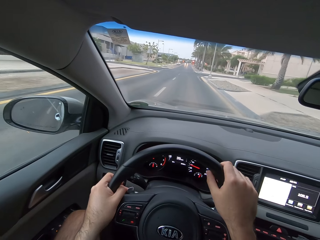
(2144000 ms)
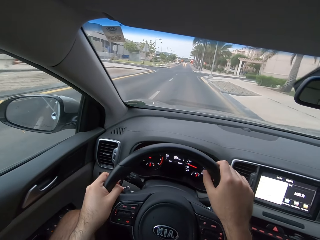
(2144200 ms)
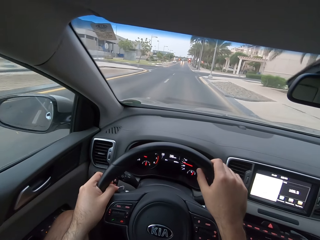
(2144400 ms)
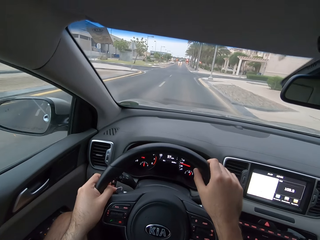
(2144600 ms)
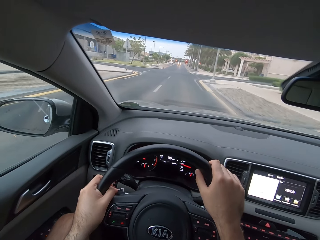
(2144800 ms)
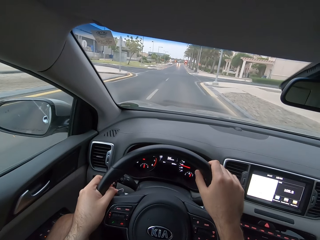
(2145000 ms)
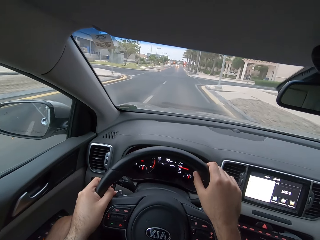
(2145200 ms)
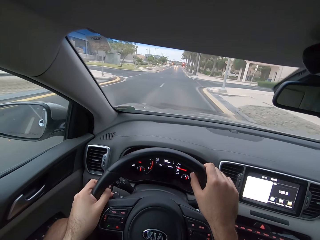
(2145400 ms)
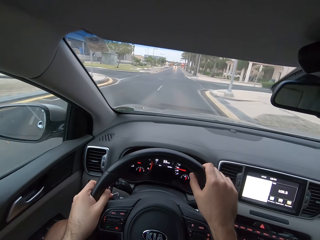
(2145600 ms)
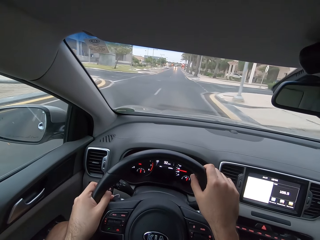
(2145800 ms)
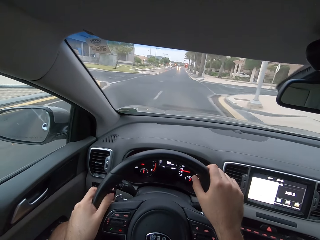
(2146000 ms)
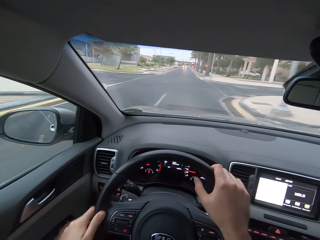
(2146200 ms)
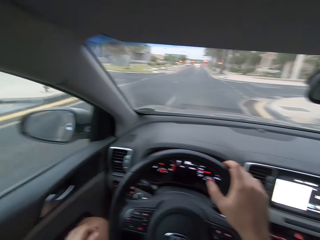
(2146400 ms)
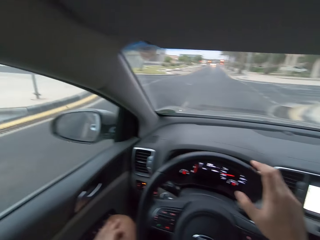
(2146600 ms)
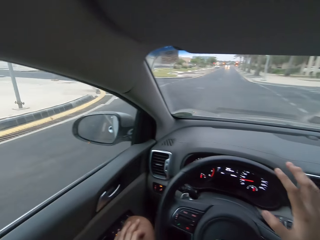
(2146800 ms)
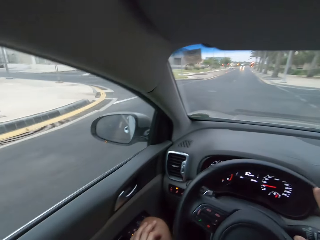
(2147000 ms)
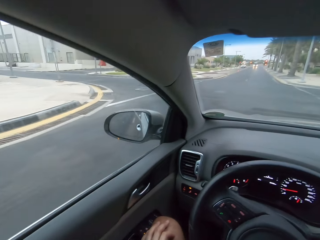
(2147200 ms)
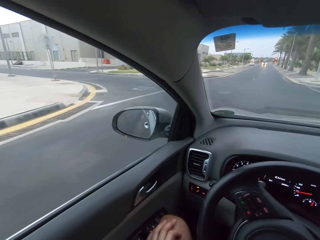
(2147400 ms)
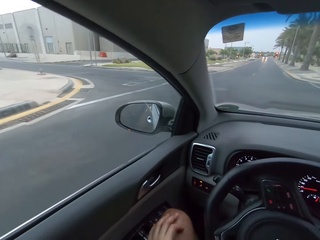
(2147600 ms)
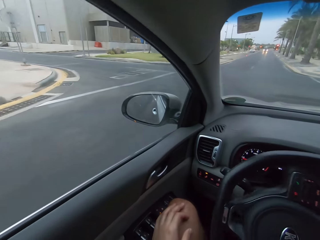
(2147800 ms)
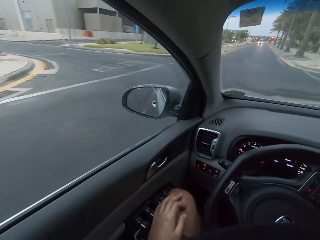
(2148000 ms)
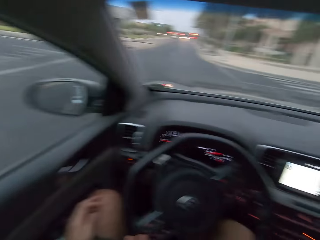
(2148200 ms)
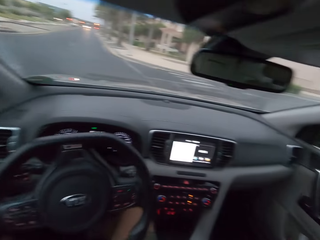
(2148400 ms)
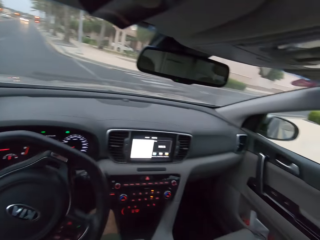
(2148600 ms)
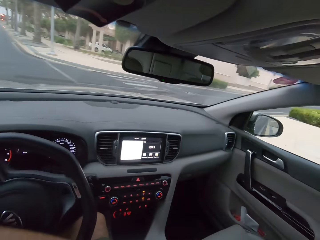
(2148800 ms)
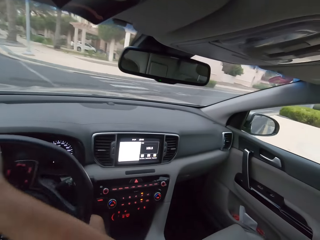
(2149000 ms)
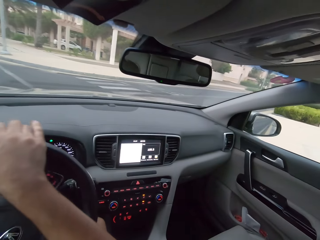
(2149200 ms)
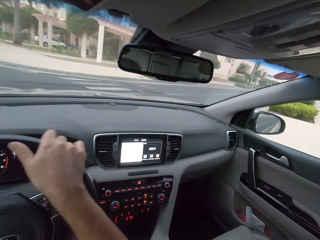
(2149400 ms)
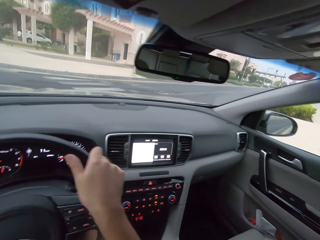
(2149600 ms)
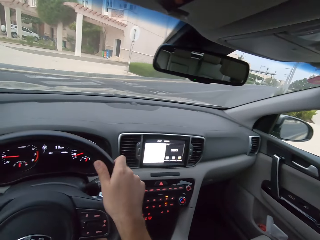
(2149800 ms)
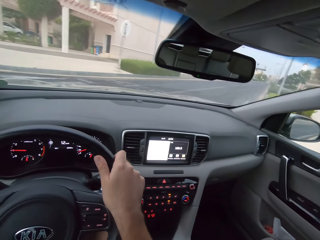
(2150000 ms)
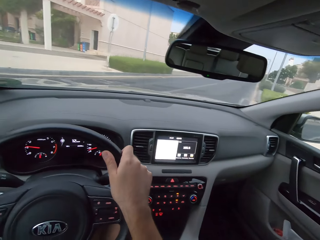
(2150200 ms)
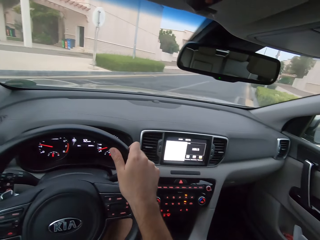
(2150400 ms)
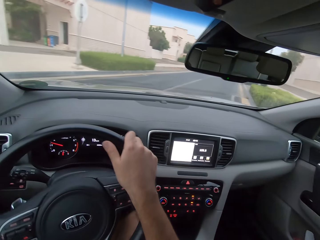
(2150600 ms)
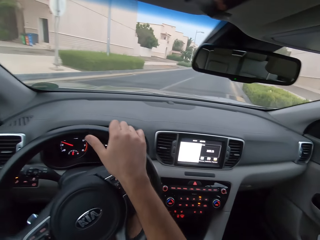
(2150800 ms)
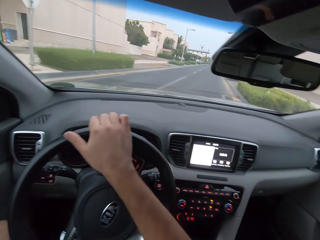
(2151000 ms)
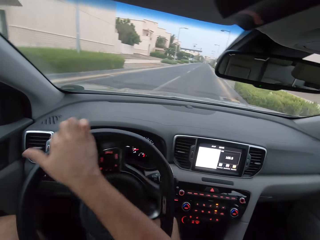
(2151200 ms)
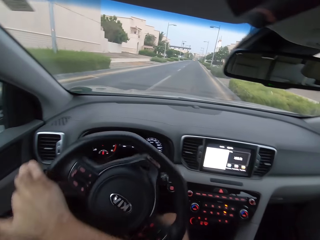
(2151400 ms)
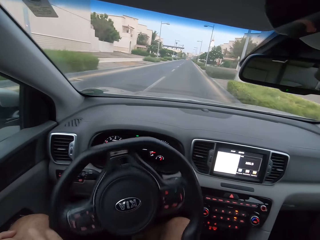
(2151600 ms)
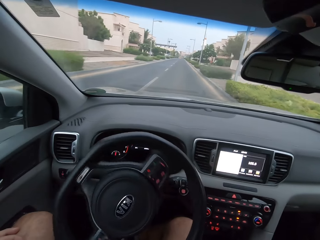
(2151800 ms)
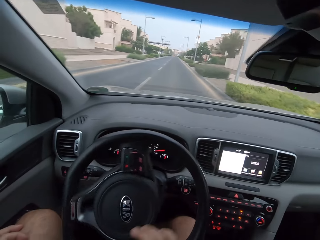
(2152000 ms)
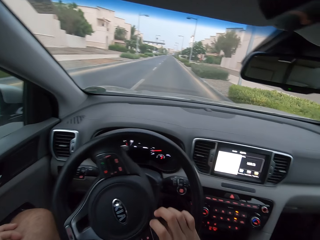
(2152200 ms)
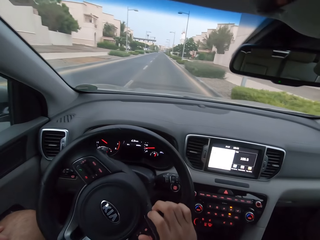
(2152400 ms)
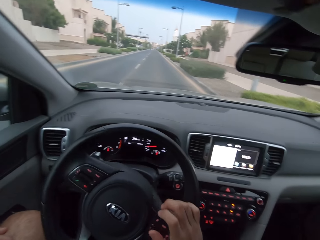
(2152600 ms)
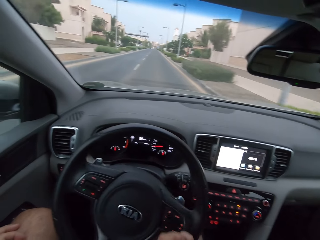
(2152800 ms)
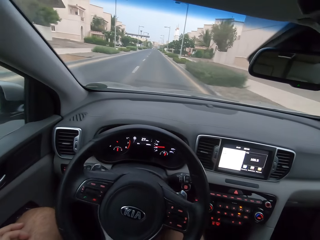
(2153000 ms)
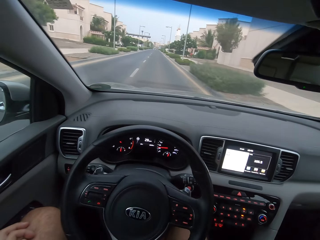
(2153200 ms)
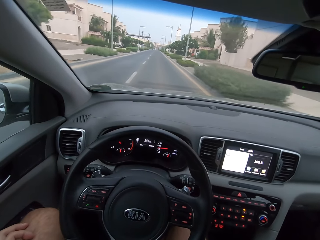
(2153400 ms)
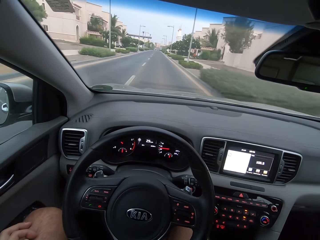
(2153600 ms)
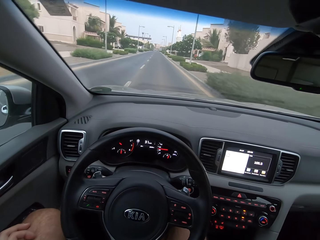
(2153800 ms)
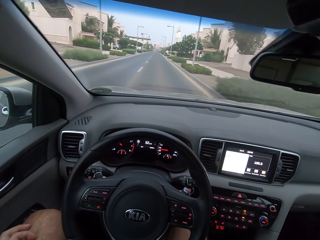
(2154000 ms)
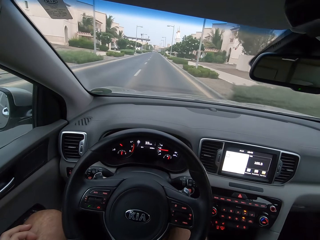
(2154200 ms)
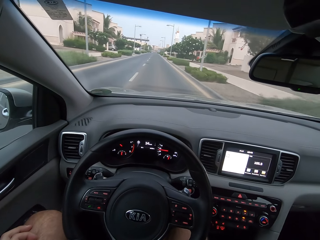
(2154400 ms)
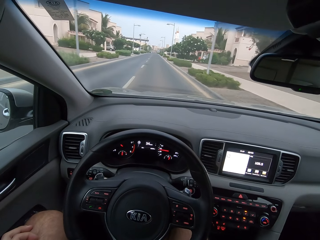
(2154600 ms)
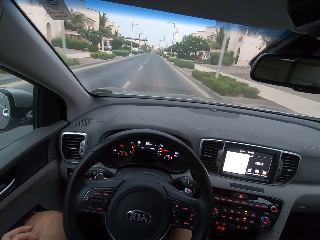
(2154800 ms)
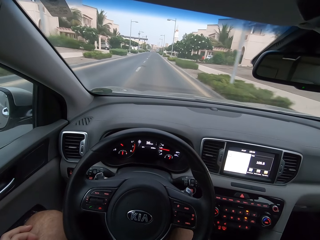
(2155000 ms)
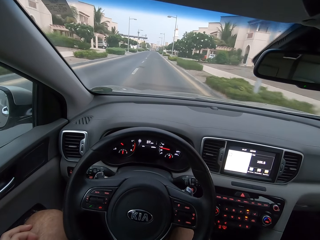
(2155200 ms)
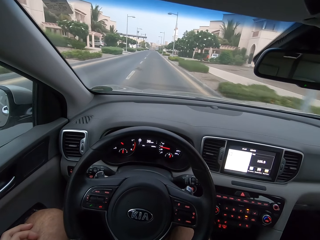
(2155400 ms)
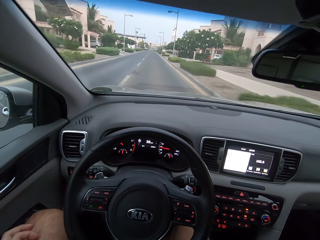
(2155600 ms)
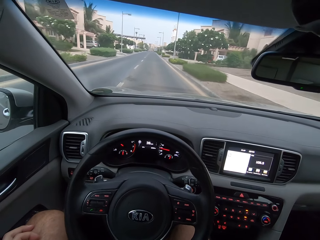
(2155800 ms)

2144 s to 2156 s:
The camera wearer looks around a road. They turn right. They drive a car on the road.

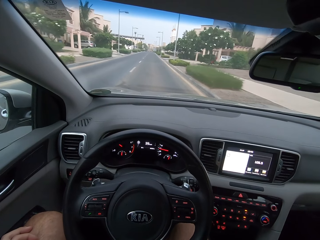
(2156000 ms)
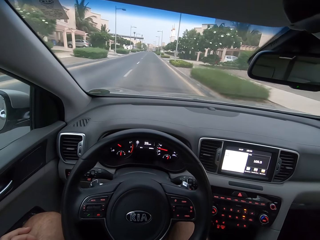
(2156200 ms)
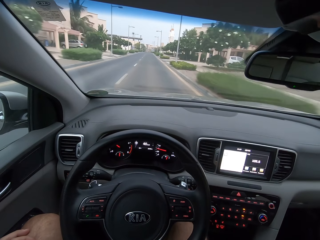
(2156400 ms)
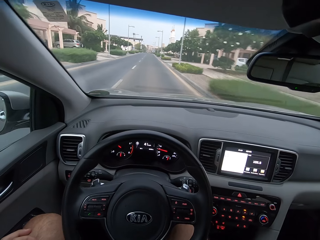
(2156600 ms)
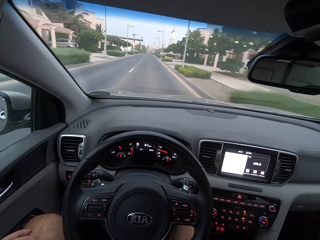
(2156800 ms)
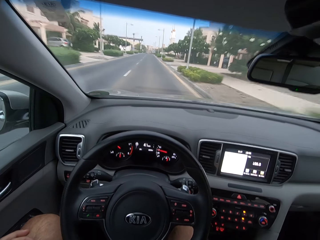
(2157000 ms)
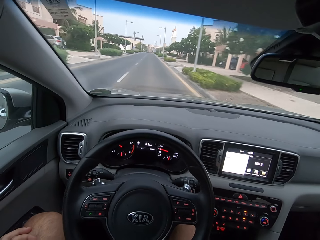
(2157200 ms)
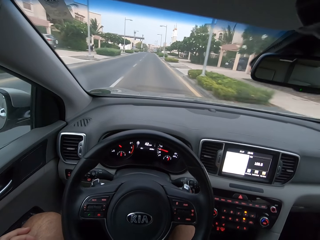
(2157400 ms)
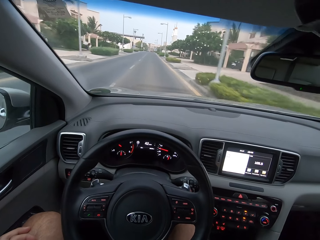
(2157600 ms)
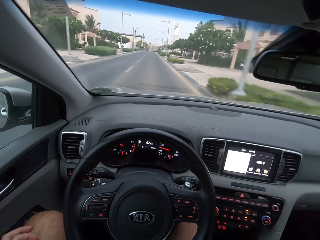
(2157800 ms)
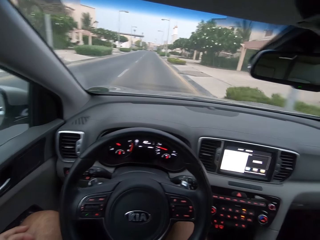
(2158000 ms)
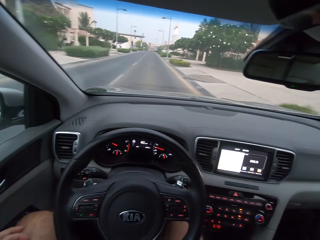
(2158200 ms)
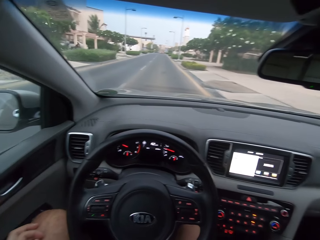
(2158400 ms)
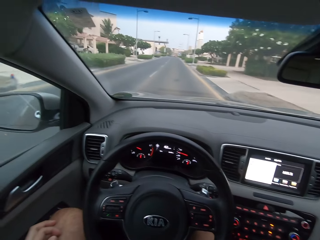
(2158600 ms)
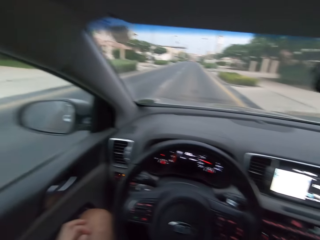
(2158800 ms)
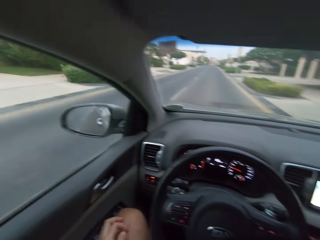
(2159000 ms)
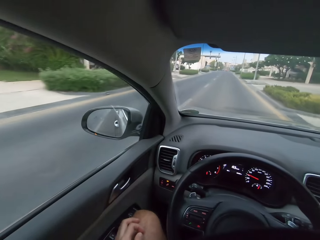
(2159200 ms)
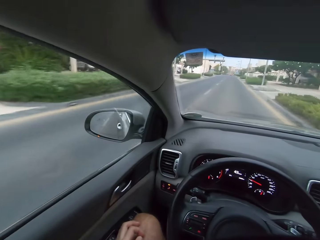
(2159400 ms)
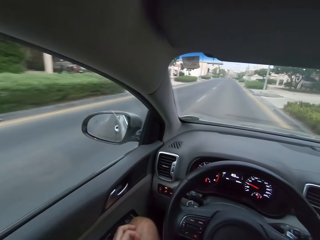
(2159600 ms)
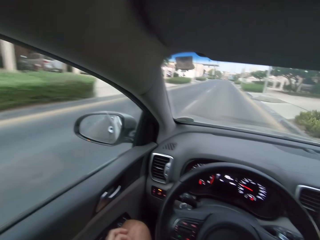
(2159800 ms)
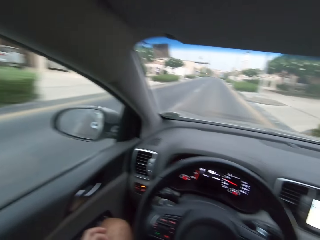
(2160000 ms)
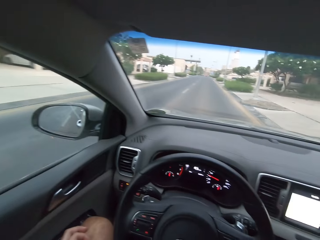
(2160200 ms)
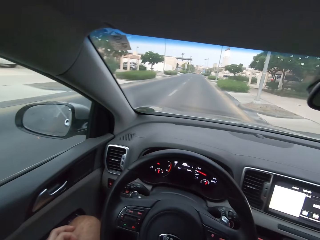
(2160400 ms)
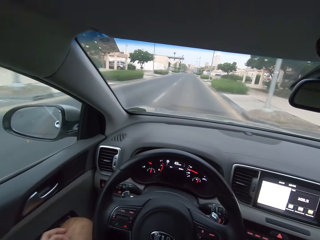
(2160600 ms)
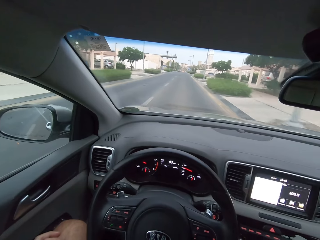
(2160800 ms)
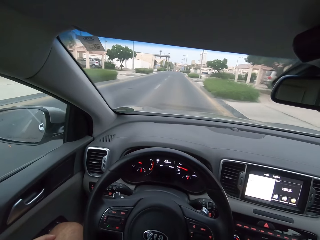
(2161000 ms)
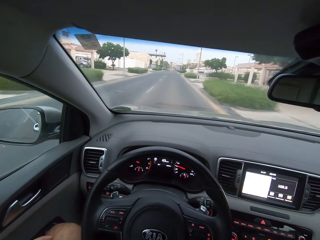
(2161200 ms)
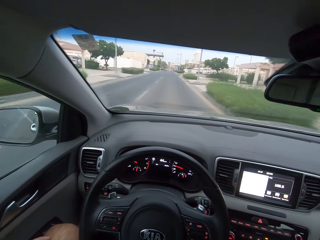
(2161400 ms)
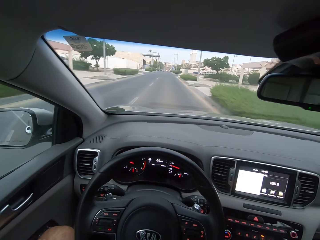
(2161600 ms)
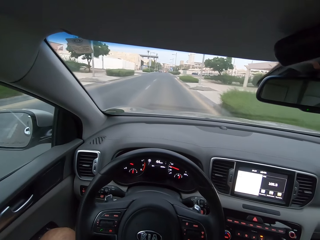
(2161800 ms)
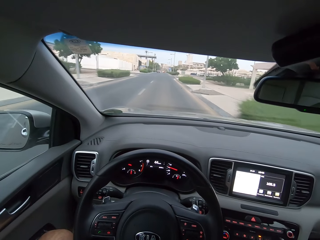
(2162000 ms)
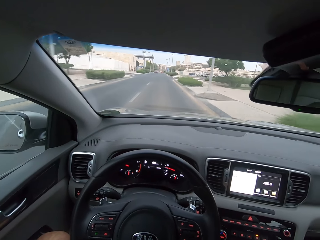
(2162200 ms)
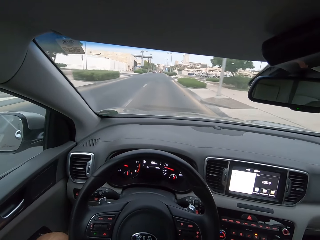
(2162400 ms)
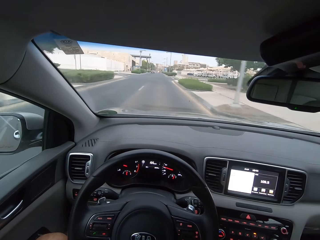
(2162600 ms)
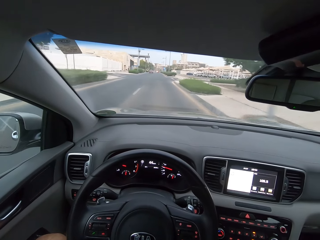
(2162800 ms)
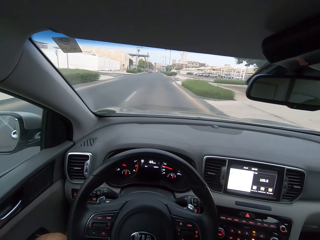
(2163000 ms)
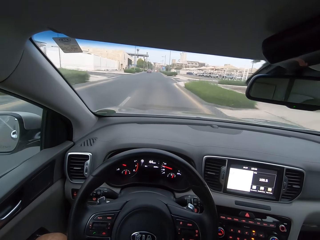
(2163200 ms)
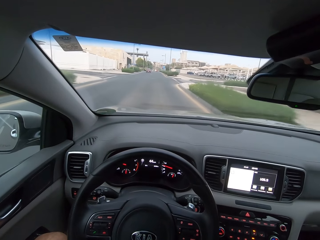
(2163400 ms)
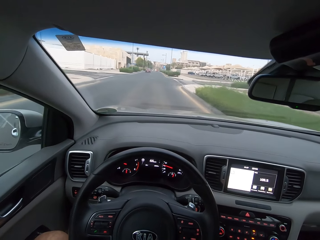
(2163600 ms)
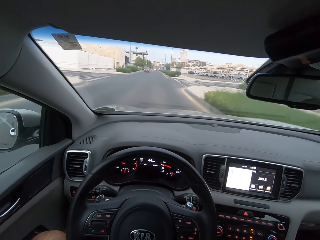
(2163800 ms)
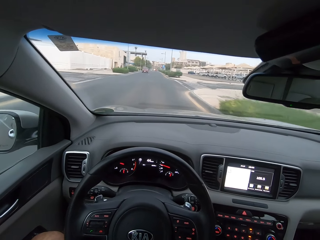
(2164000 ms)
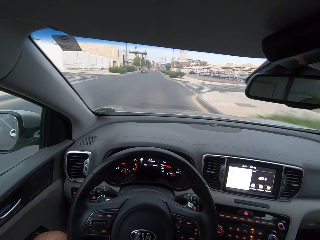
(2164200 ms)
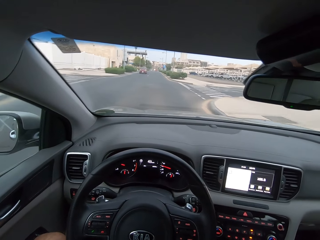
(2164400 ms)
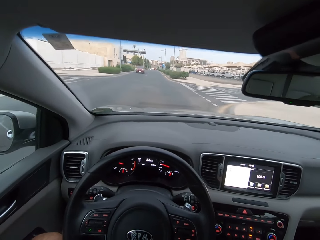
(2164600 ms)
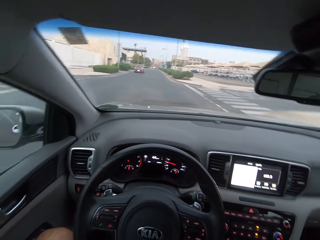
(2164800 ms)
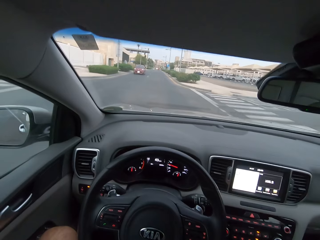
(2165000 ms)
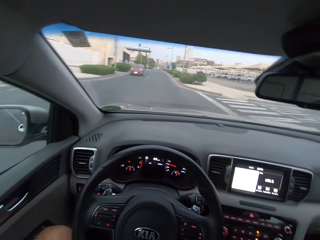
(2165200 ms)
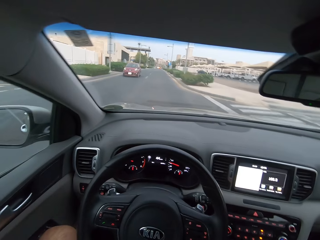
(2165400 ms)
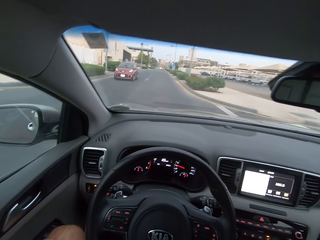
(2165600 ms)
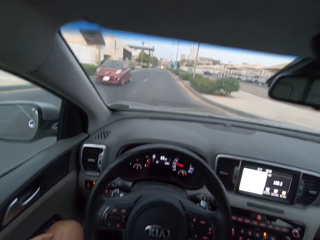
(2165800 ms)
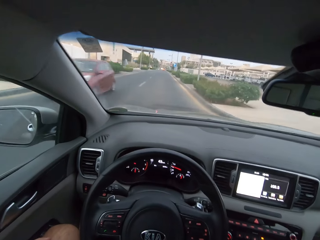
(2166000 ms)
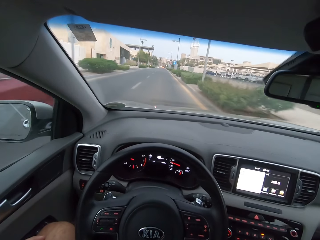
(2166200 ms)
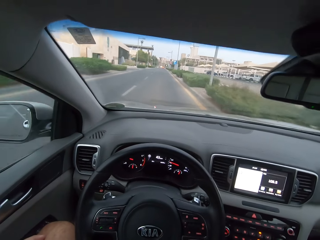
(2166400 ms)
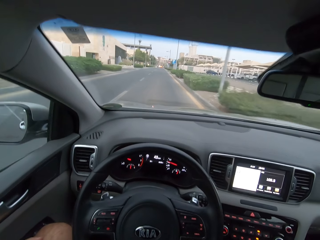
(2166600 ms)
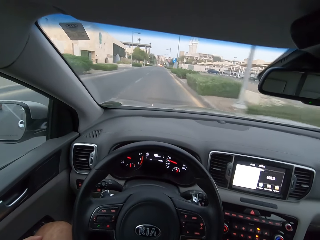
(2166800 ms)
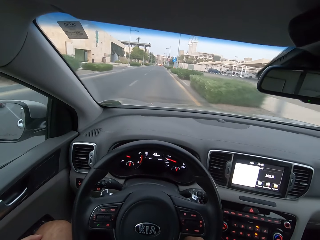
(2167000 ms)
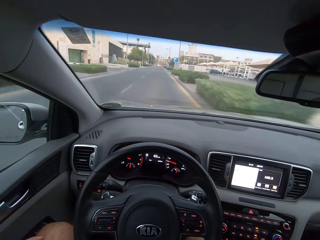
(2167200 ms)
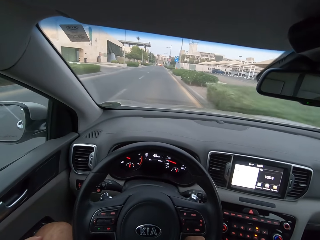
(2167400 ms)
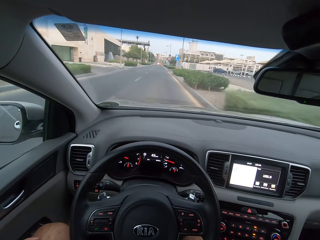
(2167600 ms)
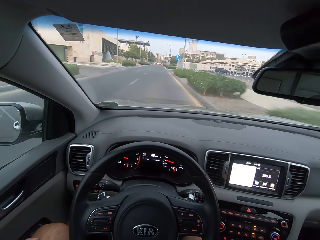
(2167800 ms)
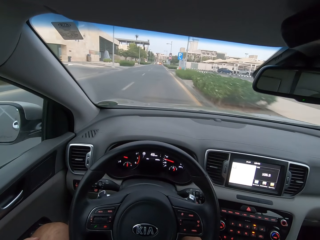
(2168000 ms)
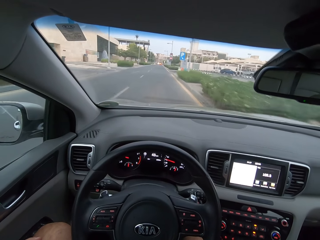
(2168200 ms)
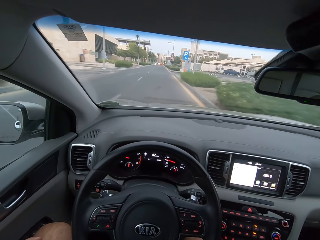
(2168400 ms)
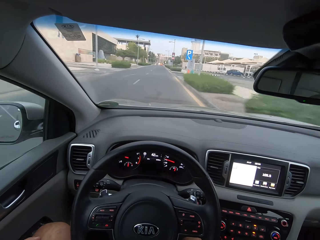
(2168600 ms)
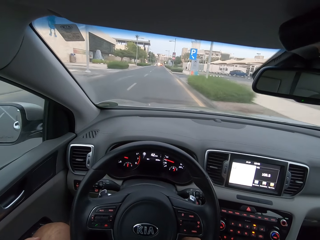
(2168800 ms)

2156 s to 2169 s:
The camera wearer looks around a road. They drive a car on the road.
